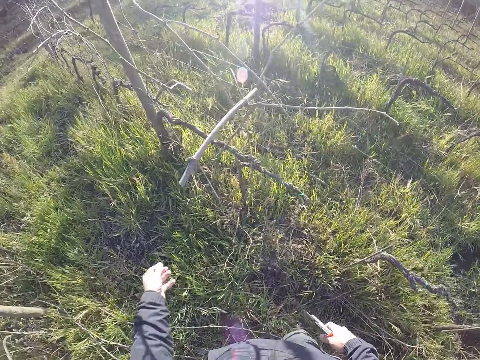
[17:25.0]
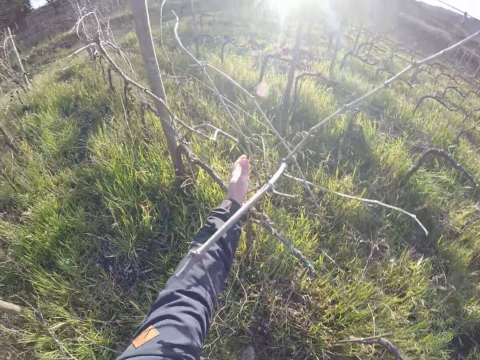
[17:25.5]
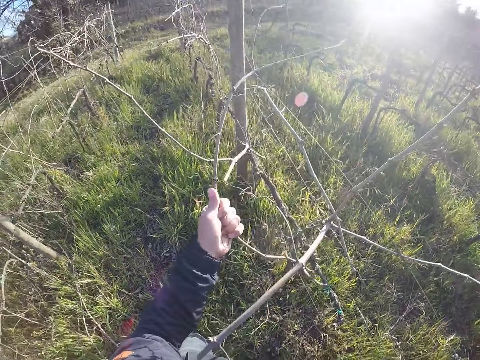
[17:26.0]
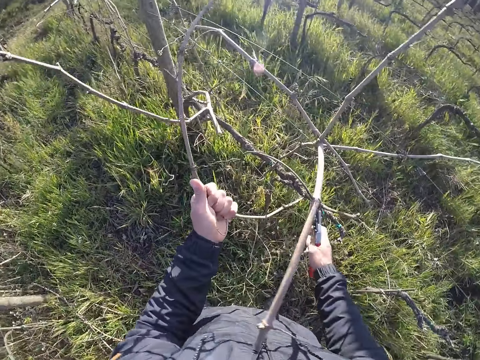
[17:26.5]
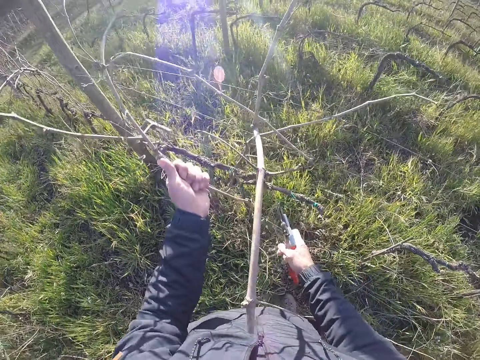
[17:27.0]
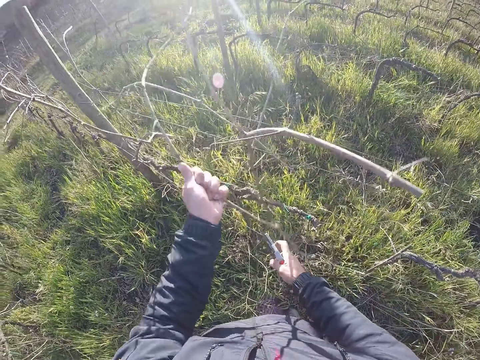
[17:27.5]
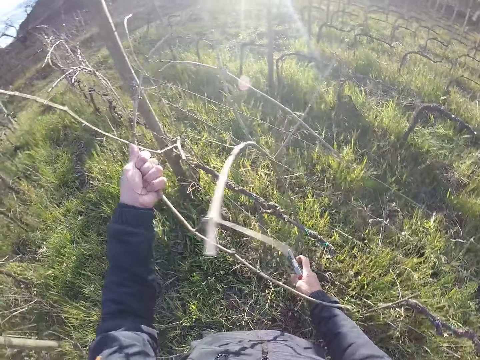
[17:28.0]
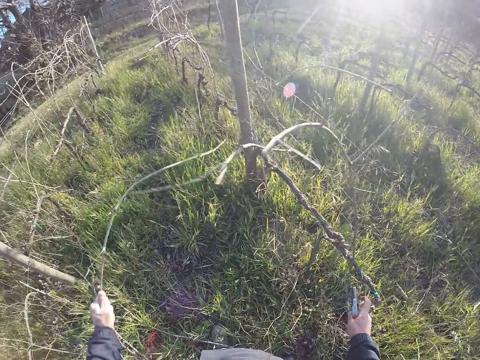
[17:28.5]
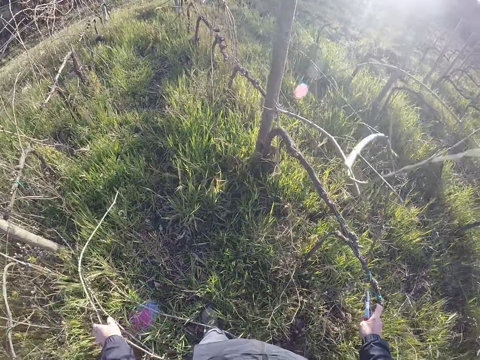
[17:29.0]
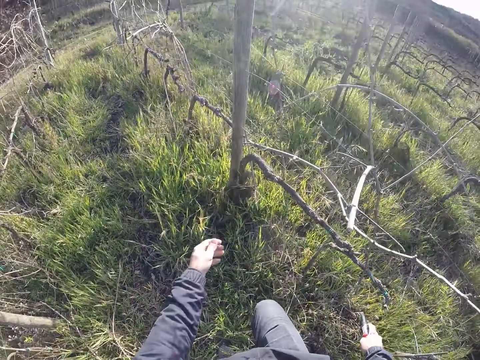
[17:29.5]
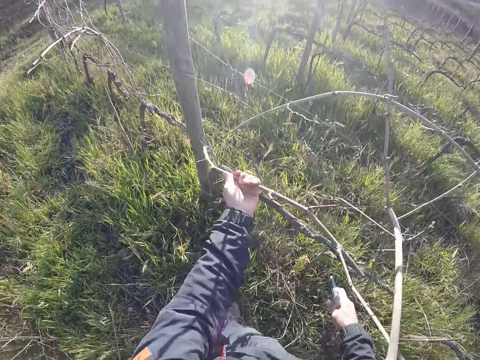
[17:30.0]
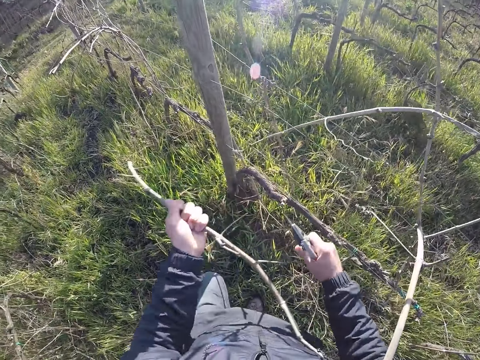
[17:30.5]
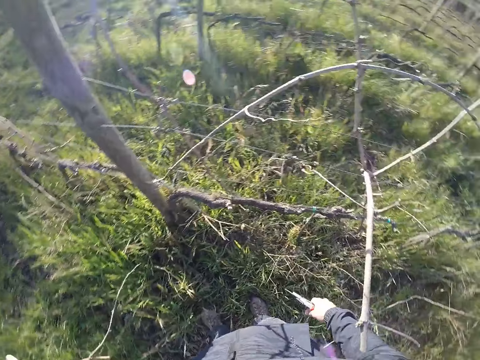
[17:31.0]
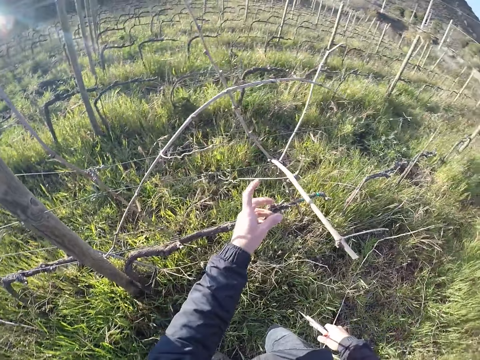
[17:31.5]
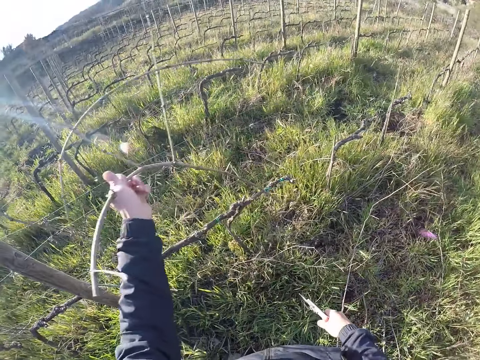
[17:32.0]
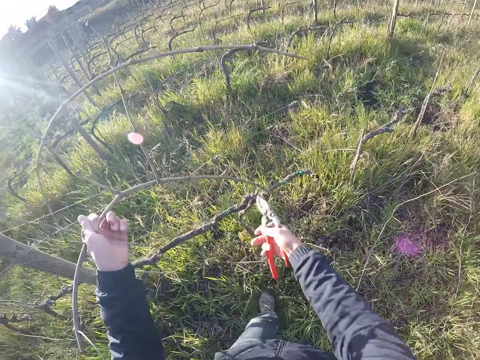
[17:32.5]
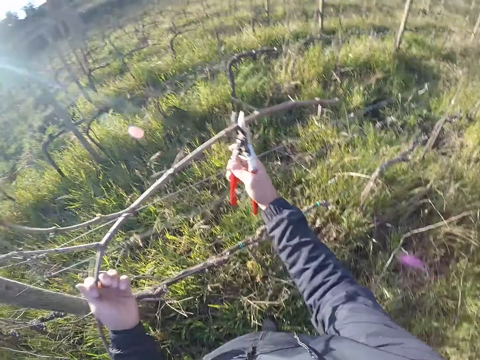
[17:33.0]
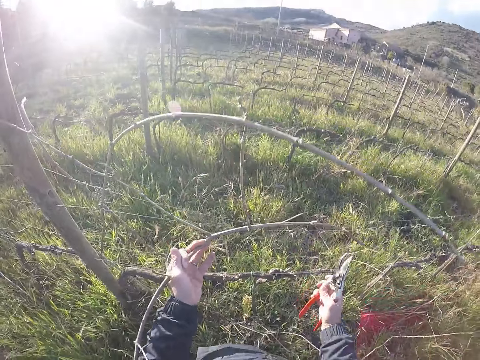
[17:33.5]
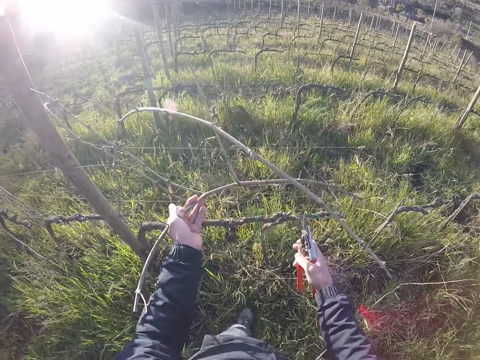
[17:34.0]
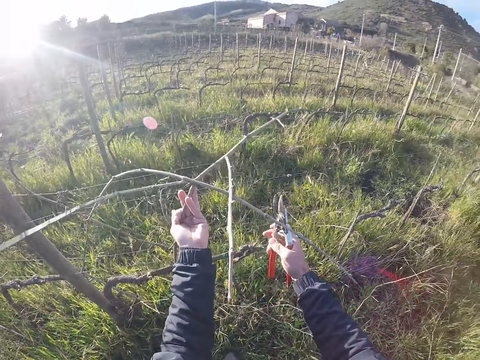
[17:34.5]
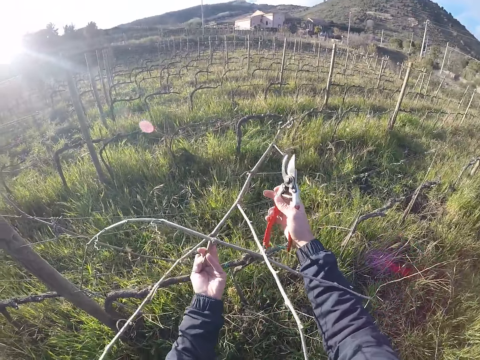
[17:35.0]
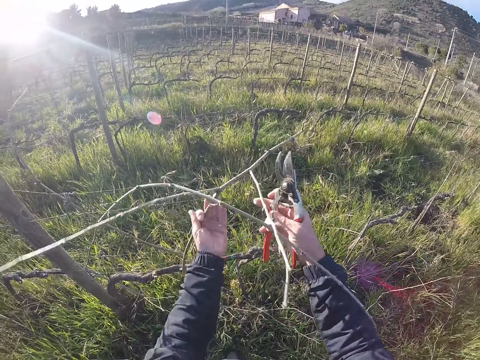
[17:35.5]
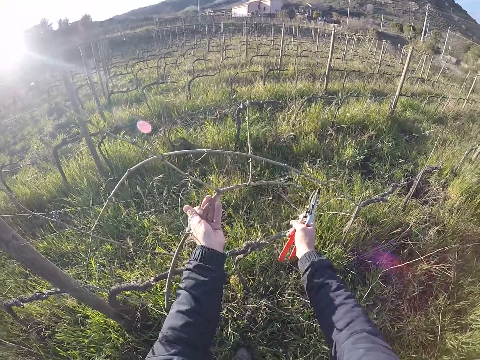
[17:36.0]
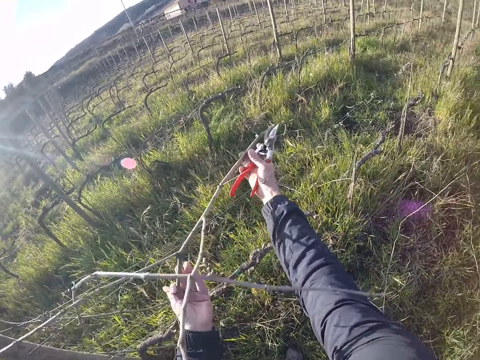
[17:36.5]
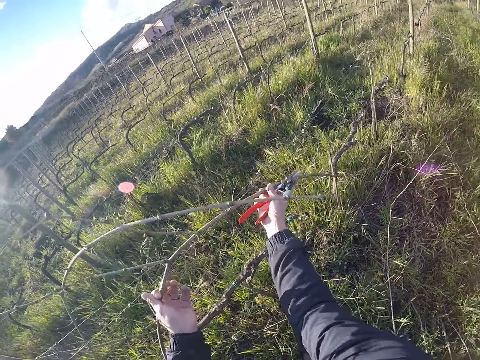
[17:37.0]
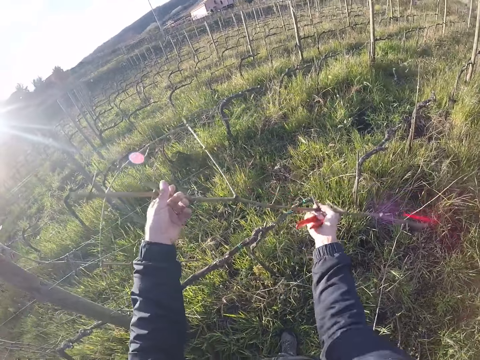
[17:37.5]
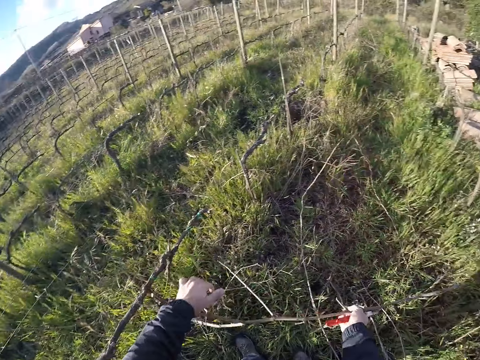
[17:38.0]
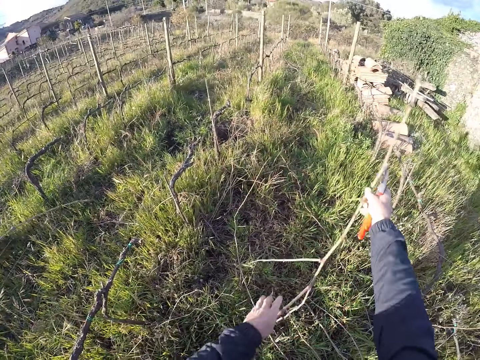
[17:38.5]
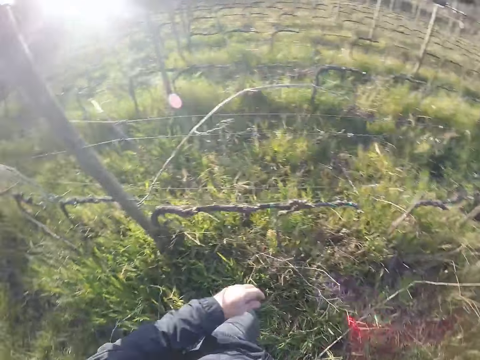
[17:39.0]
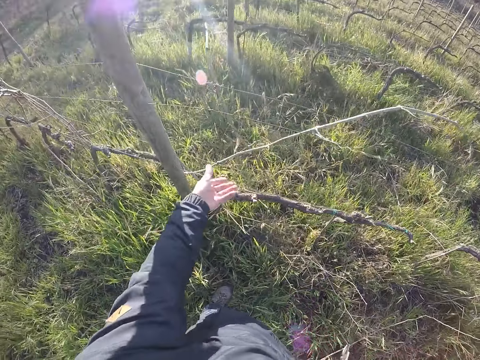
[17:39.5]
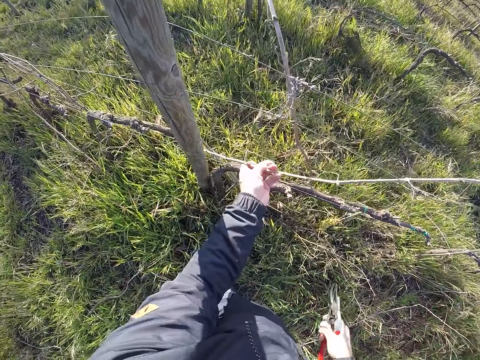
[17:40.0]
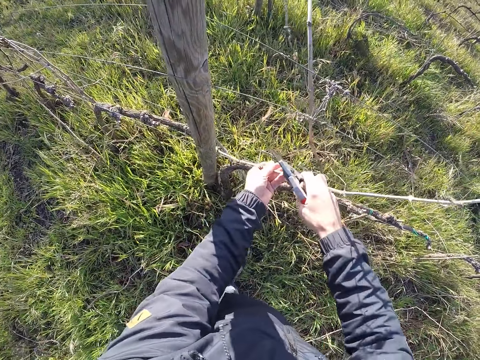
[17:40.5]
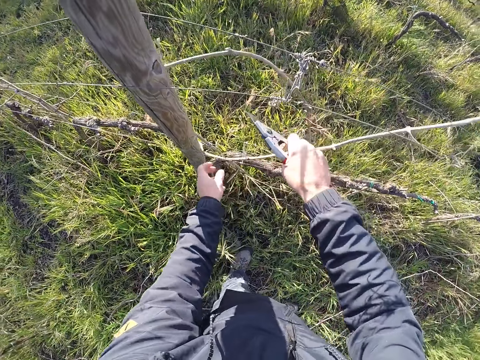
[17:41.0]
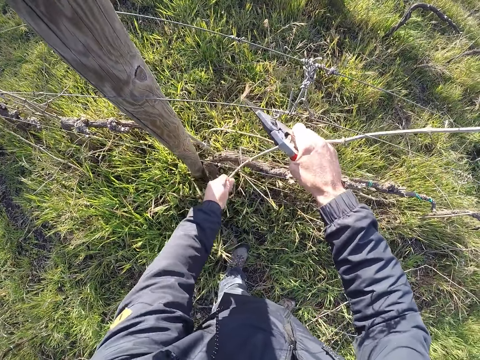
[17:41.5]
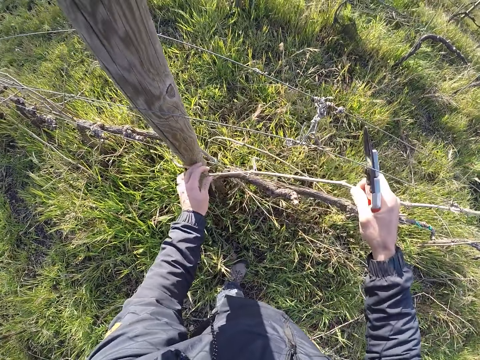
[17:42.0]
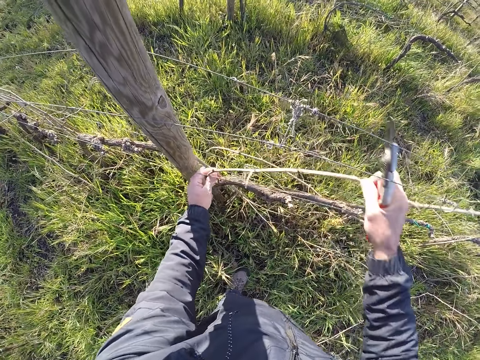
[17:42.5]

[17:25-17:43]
The camera wearer drops the stick branch on the ground with his left hand. He pulls a stick branch from the wire mesh with his right hand. He adjusts the wire mesh with his right hand. He drops the stick branch on the ground with his left hand. He pulls a stick branch from the wire mesh with his right hand. He cuts the stick branch with the secateurs in his right hand. He puts the dry branch on the ground. He pulls a stick branch from the wire mesh with his right hand. He cuts the stick branch with the secateurs in his right hand. He pulls a stick branch from the wire mesh with both hands. He drops the stick branch on the ground with both hands. He pulls a stick branch from the wire mesh with his left hand. He pulls a stick branch from the wire mesh with both hands.

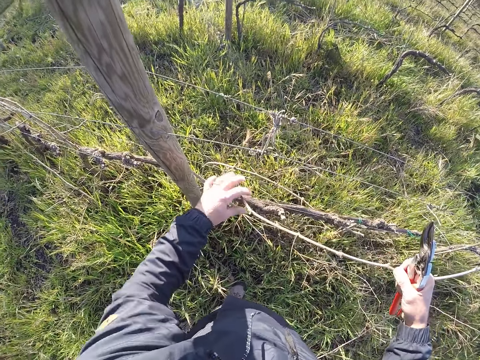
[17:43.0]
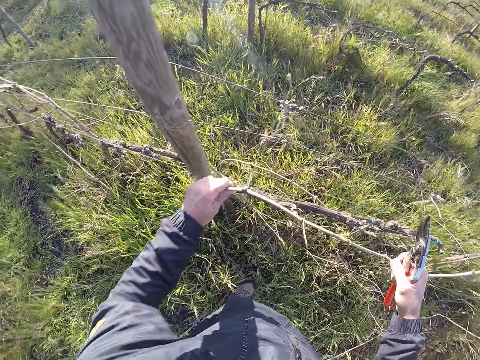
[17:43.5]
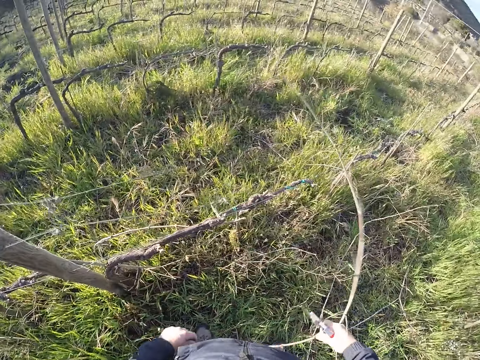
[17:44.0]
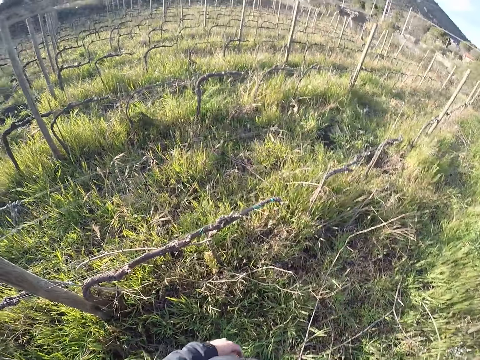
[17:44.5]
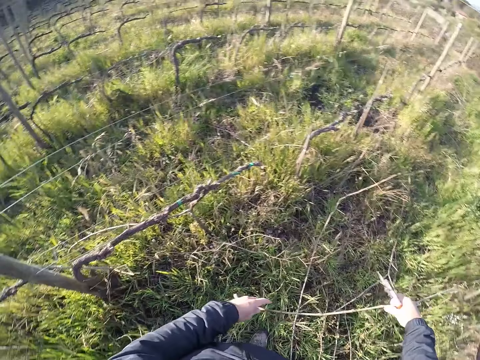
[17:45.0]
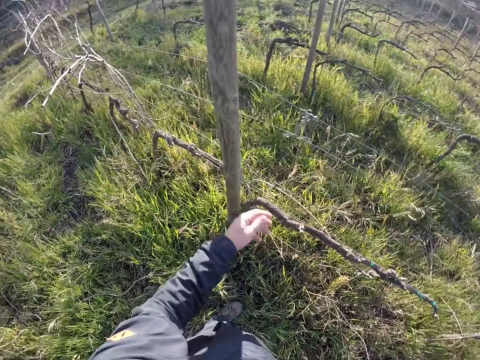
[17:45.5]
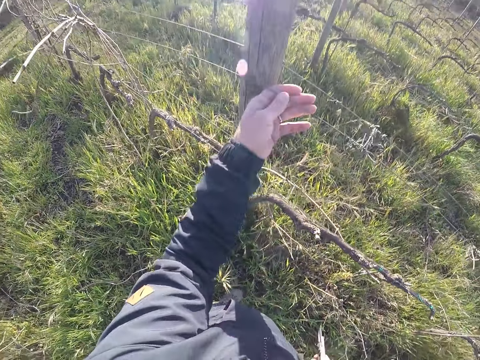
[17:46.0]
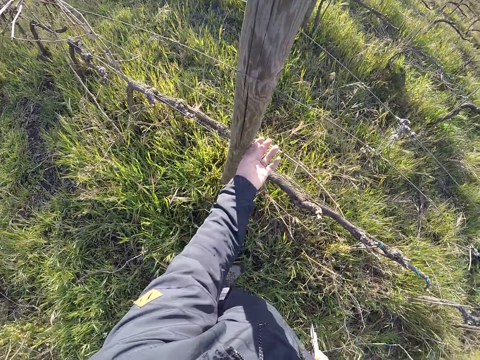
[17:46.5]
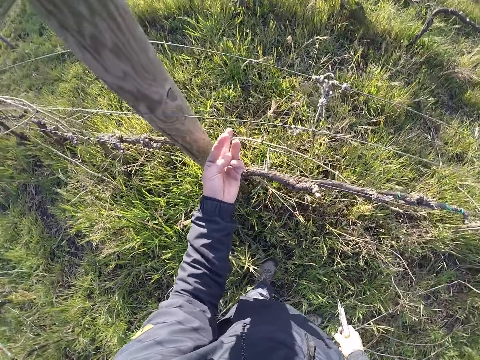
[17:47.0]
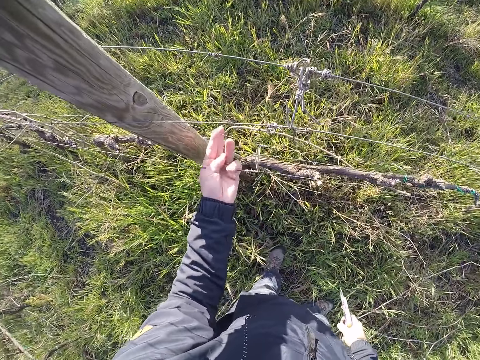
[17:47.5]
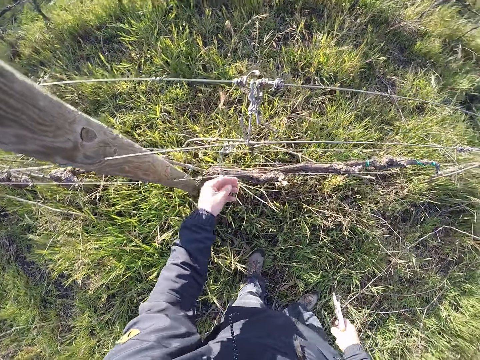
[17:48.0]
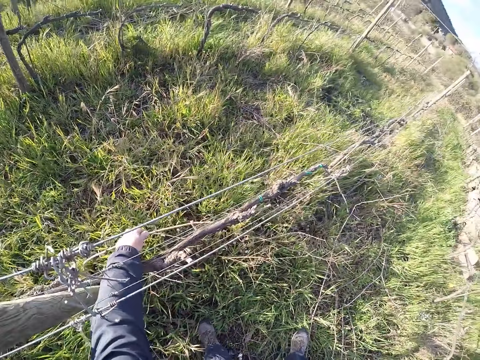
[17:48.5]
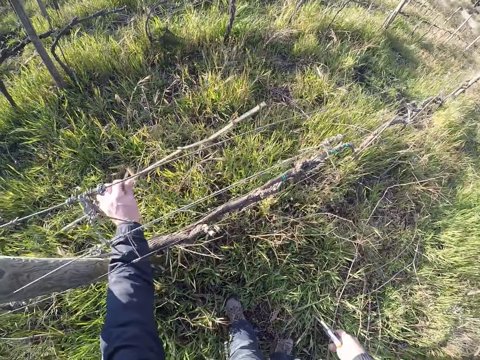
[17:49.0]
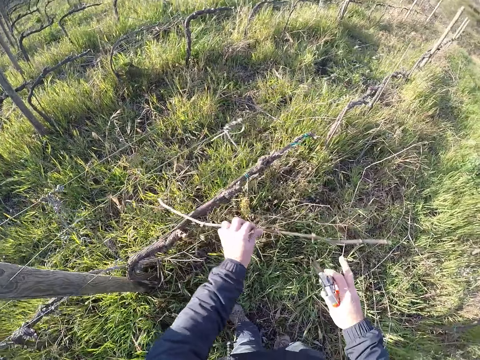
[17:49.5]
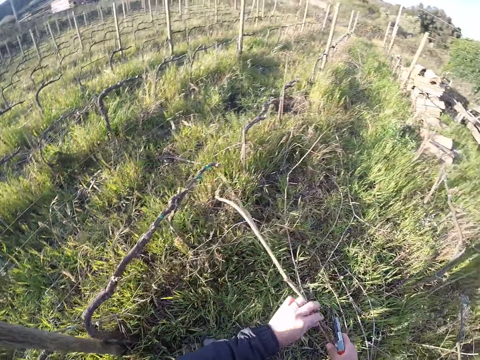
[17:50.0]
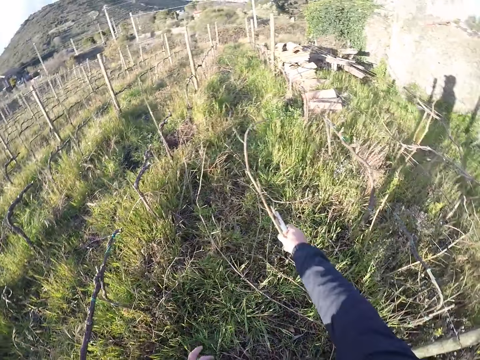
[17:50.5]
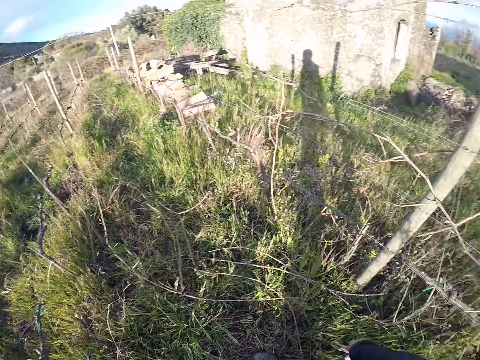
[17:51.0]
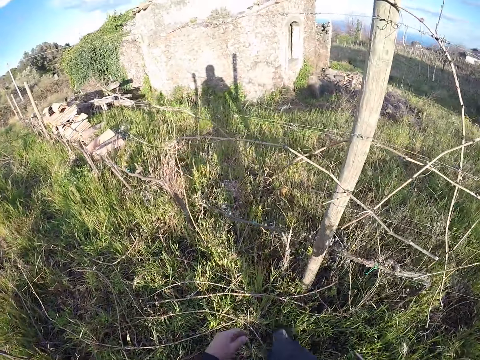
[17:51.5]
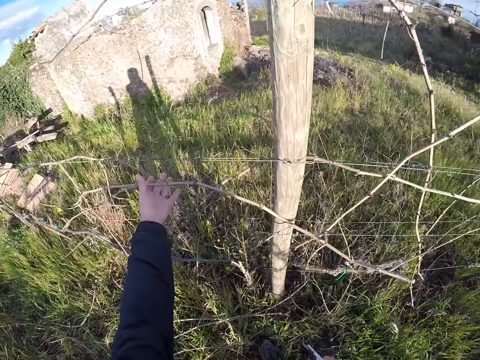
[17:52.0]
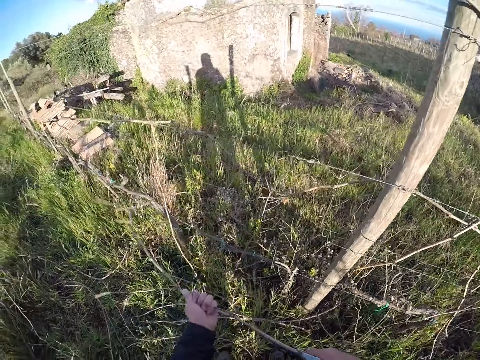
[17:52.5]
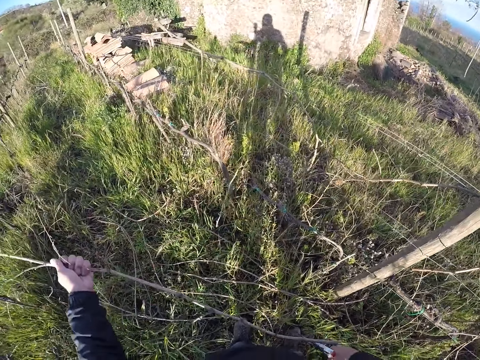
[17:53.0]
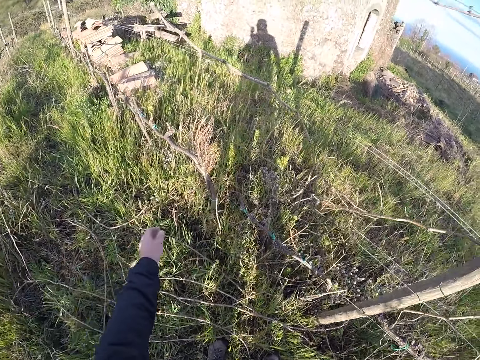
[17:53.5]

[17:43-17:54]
The camera wearer drops the stick branch on the ground with both hands. He adjusts the wire mesh with his left hand. He lifts the fence. He pulls a stick branch from the wire mesh with his left hand. He passes the stick branch from his left hand to his right hand. He drops the stick branch on the ground with his right hand. He turns around. He pulls a stick branch from the wire mesh with his left hand. He drops the stick branch on the ground with his left hand.
